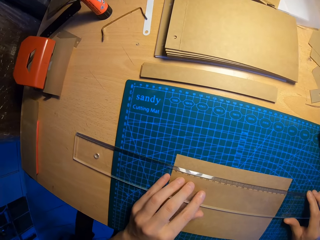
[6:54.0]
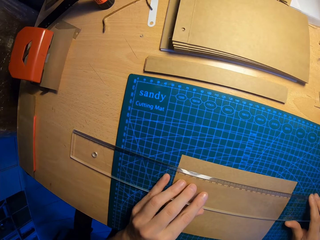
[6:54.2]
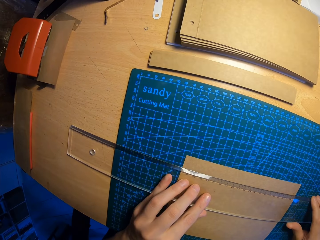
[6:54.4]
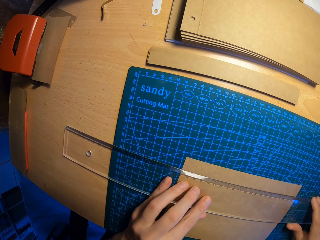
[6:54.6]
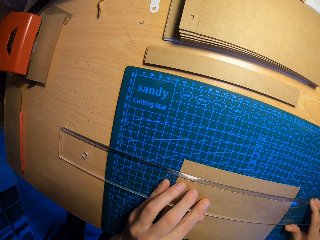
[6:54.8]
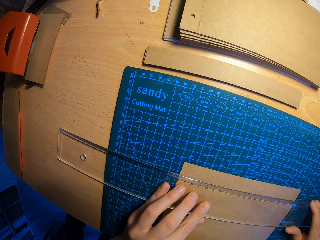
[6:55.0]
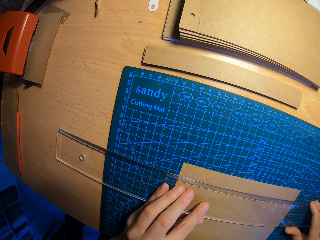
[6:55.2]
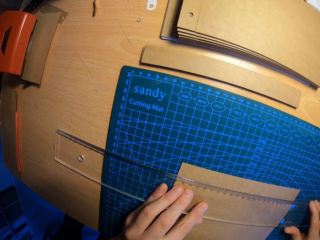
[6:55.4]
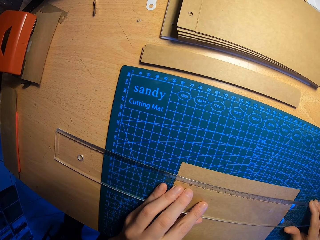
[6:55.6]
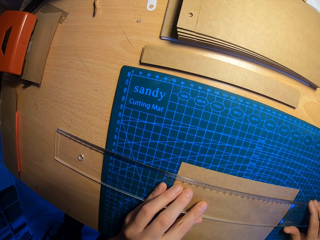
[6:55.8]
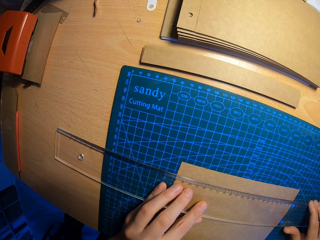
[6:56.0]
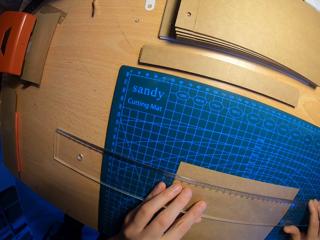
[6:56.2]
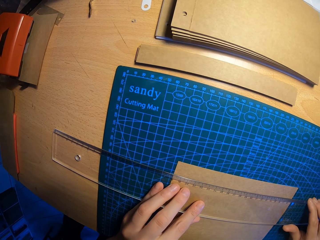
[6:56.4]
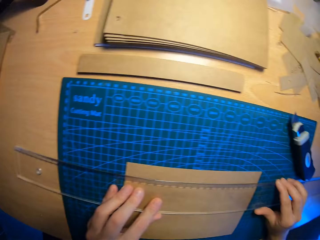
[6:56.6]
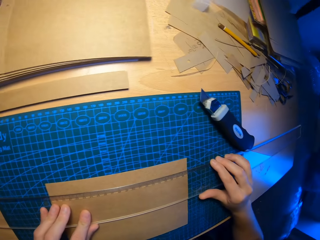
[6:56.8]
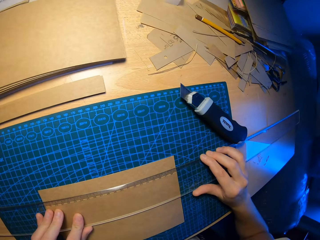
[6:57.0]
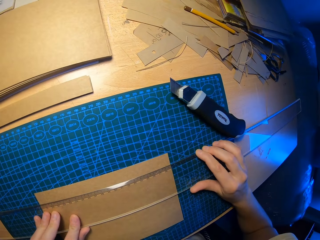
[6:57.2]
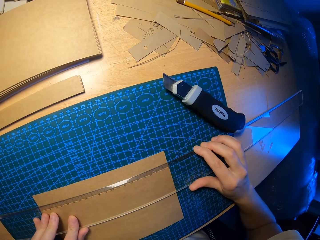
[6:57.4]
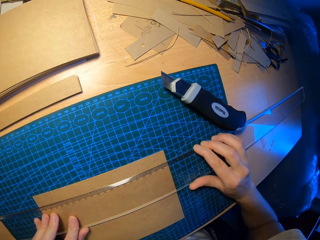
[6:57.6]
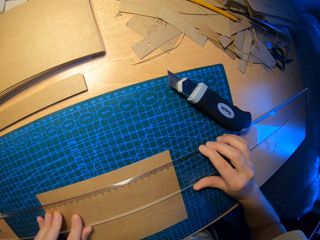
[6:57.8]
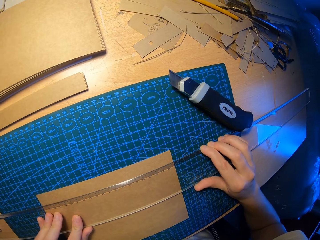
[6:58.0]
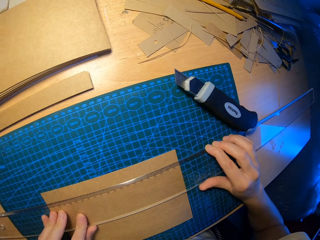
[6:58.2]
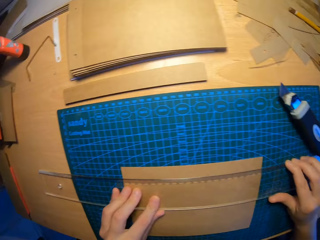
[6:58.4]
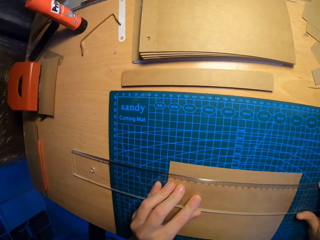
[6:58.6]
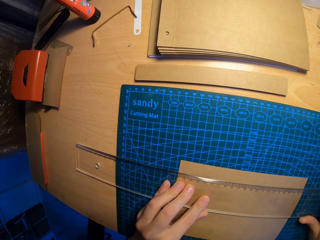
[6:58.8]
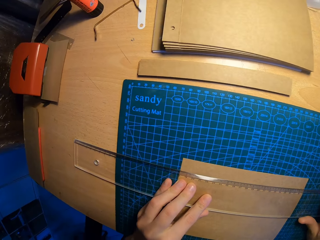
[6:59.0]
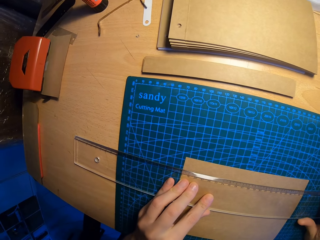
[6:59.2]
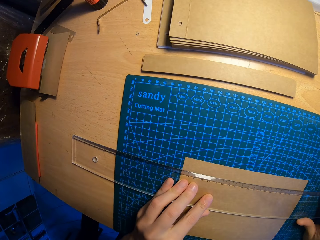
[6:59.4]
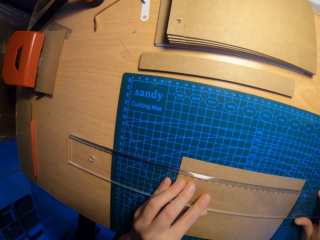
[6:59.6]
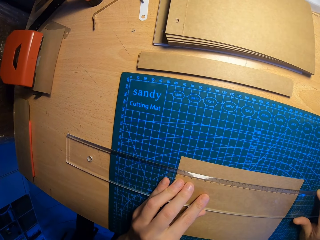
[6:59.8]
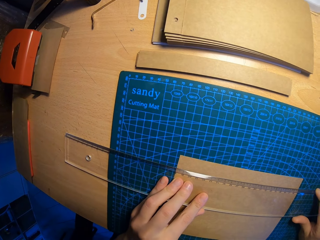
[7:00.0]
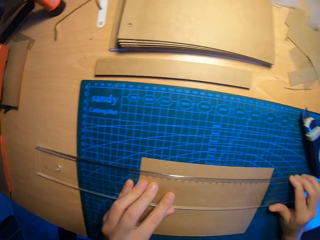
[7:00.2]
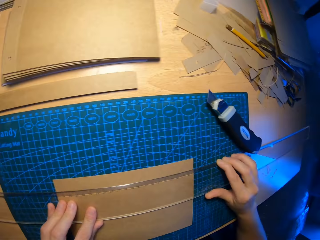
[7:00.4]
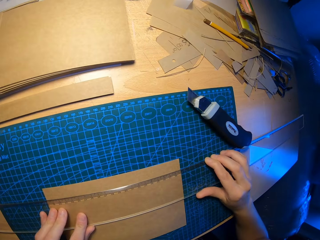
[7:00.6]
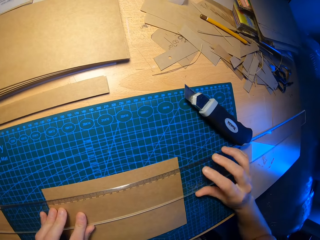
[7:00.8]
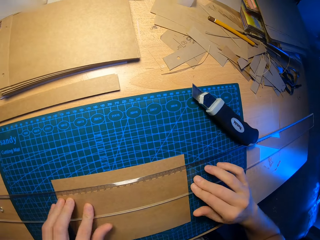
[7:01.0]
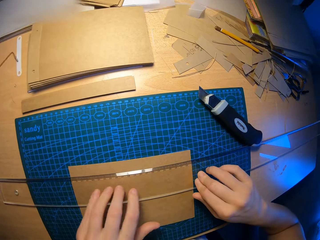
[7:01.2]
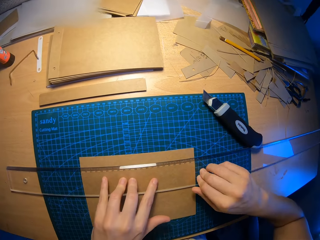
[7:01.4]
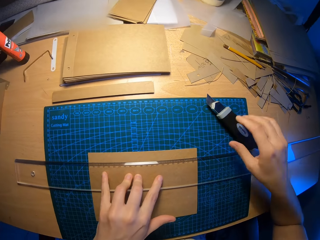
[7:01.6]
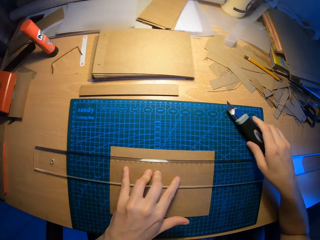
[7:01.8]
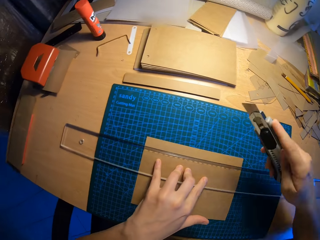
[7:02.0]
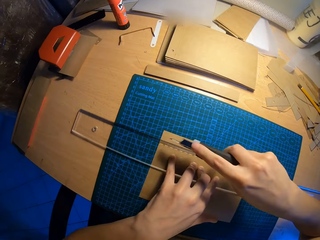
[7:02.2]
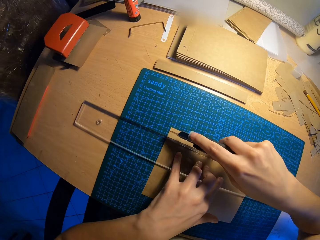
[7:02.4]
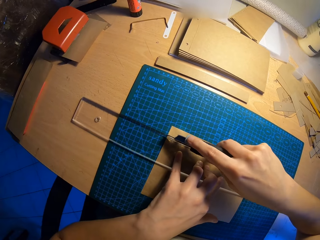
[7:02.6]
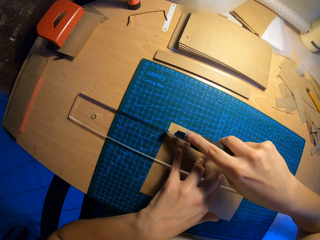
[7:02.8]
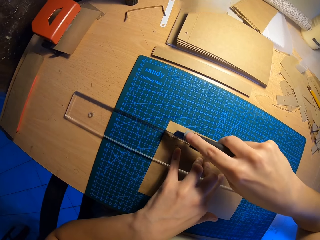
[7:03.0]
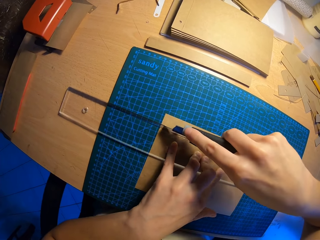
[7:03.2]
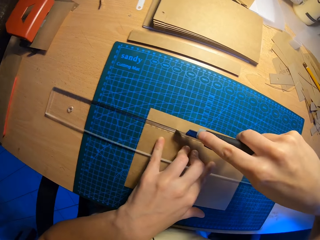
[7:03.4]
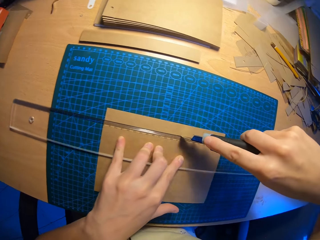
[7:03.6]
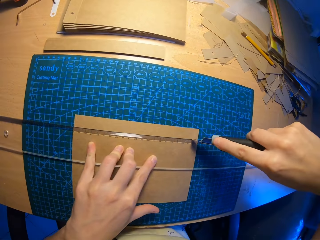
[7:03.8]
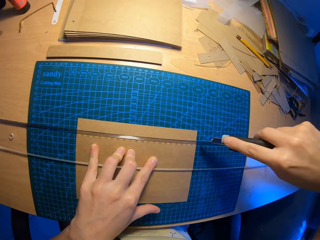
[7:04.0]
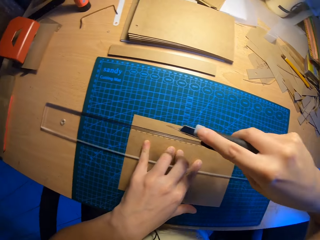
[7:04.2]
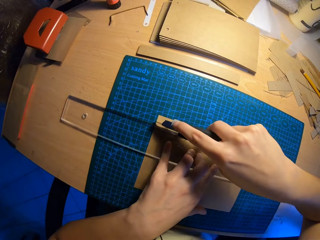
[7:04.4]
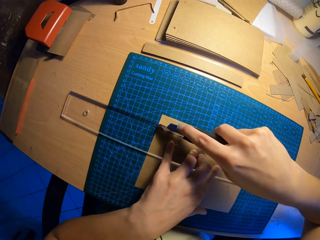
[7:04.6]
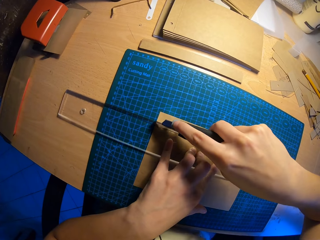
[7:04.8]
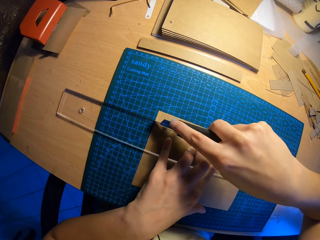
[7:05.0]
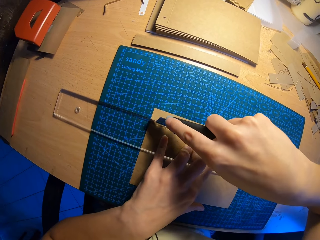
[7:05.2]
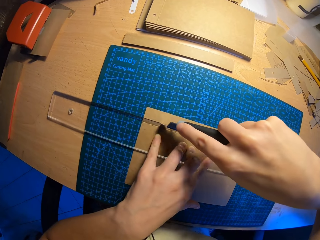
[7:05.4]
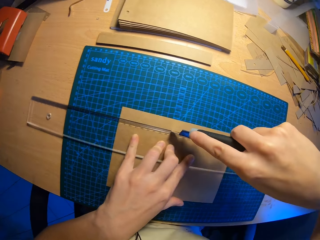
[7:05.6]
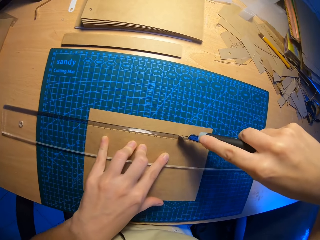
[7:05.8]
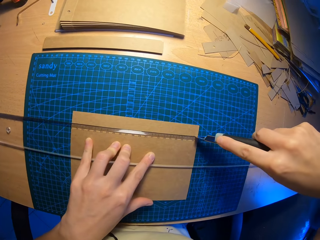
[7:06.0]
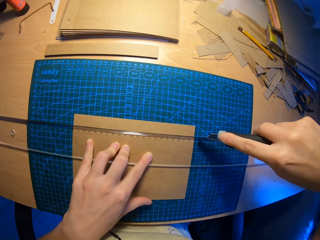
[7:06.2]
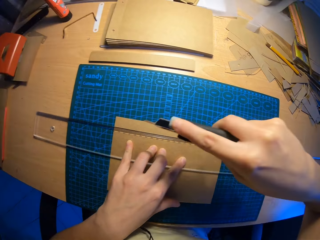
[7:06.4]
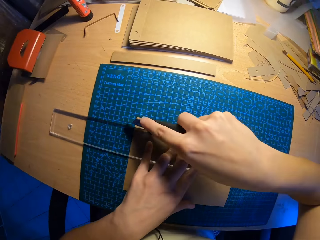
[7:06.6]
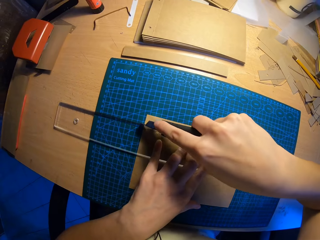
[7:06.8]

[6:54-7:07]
The camera wearer measures a paper. He picks up a draper from a table with his right hand. He cuts a cardboard with the draper in his right hand.

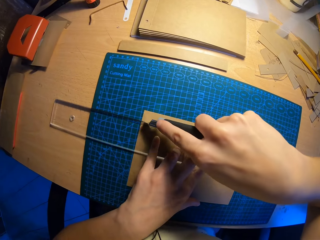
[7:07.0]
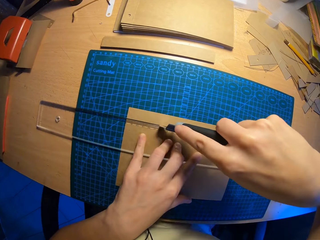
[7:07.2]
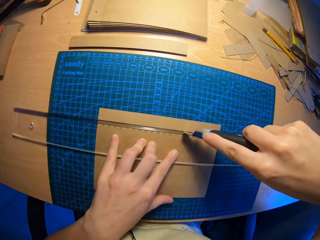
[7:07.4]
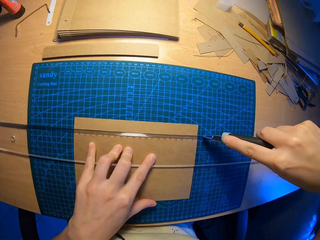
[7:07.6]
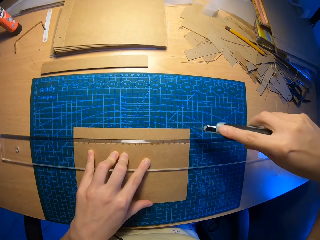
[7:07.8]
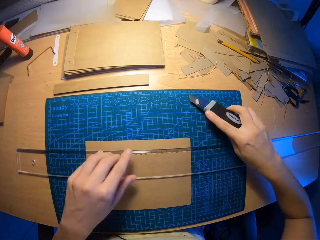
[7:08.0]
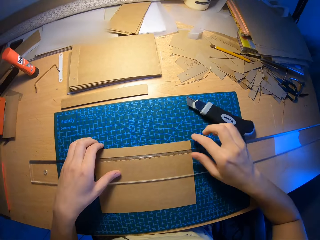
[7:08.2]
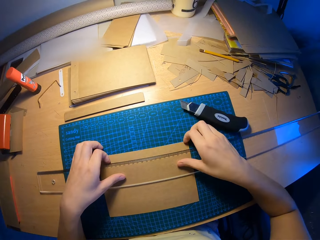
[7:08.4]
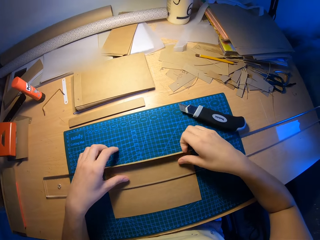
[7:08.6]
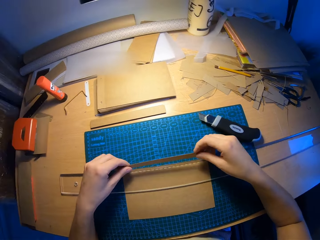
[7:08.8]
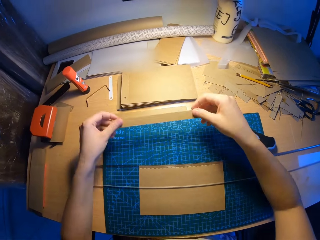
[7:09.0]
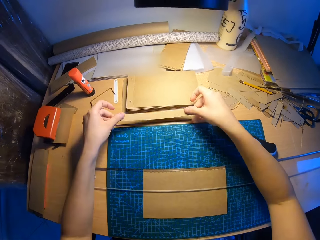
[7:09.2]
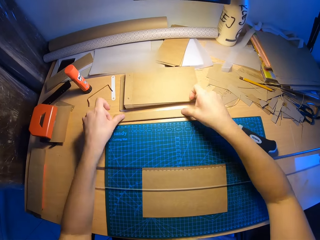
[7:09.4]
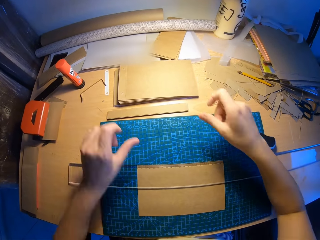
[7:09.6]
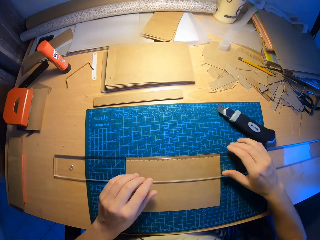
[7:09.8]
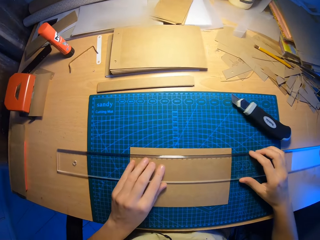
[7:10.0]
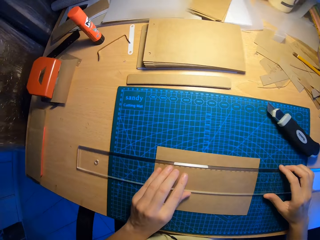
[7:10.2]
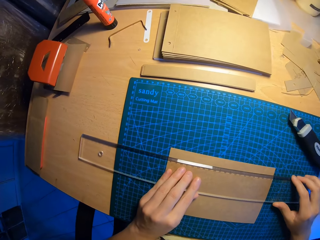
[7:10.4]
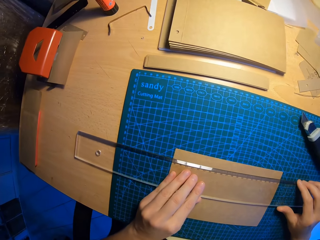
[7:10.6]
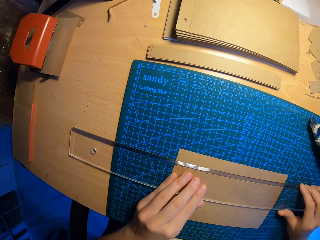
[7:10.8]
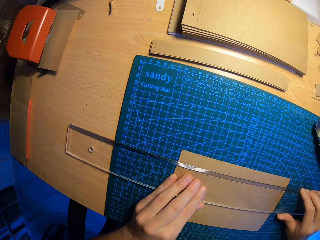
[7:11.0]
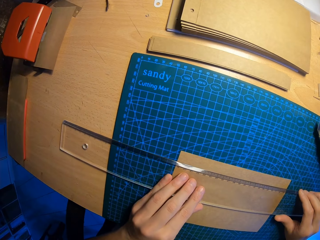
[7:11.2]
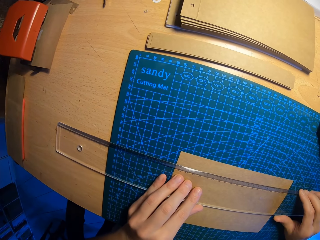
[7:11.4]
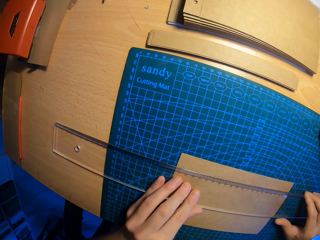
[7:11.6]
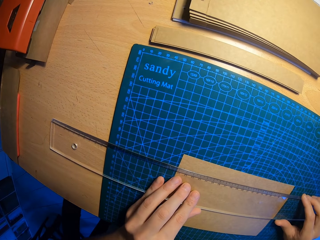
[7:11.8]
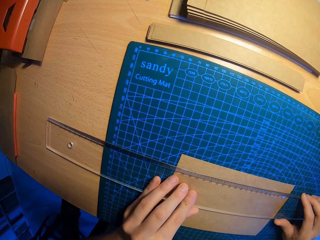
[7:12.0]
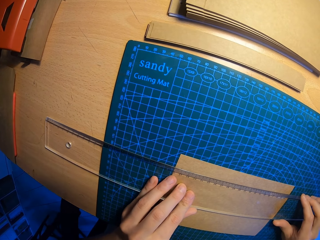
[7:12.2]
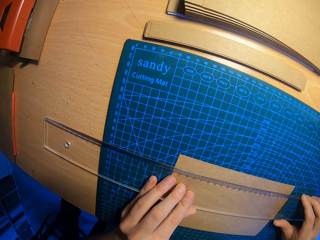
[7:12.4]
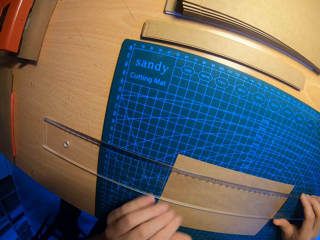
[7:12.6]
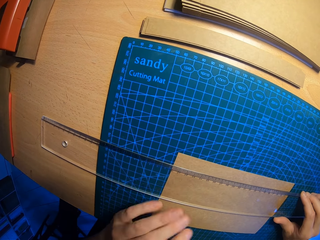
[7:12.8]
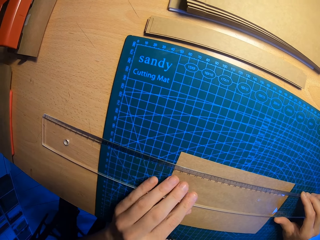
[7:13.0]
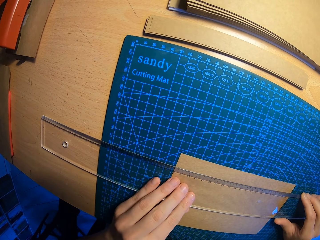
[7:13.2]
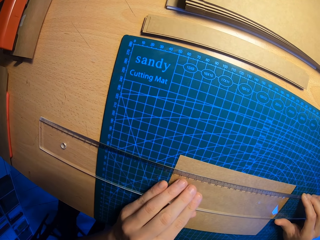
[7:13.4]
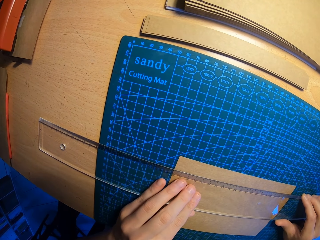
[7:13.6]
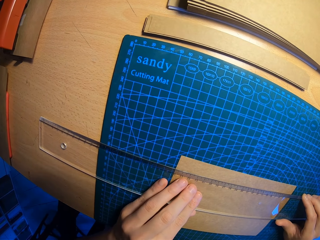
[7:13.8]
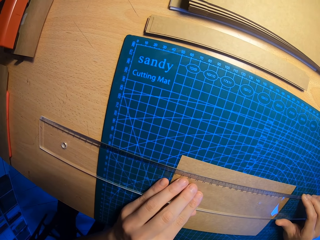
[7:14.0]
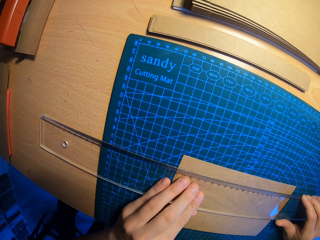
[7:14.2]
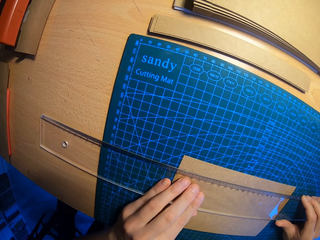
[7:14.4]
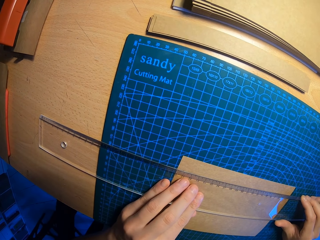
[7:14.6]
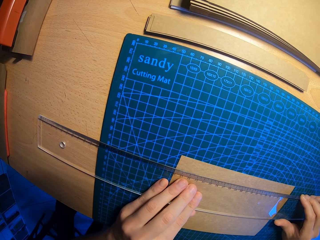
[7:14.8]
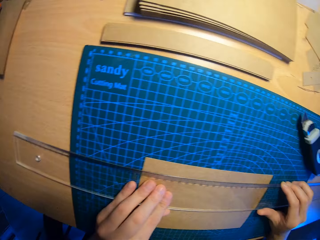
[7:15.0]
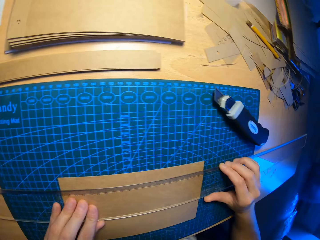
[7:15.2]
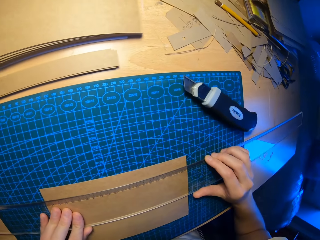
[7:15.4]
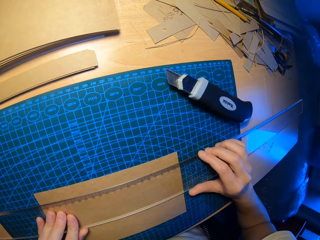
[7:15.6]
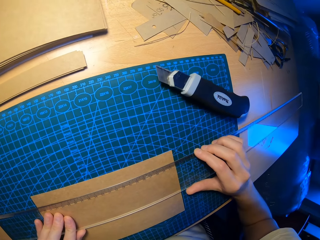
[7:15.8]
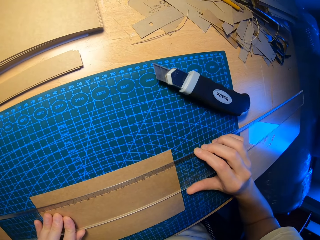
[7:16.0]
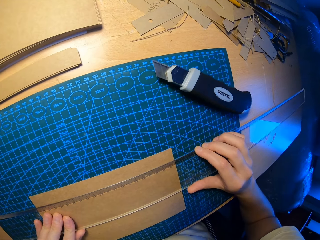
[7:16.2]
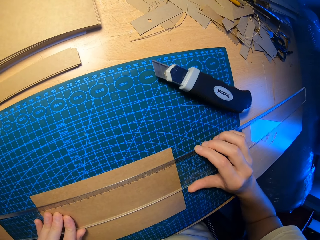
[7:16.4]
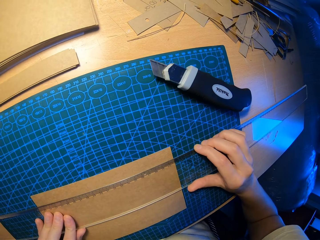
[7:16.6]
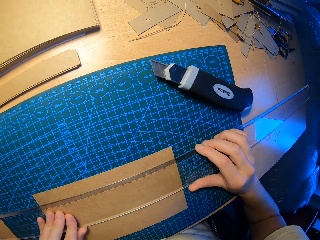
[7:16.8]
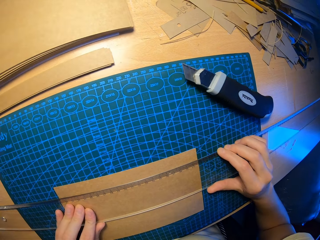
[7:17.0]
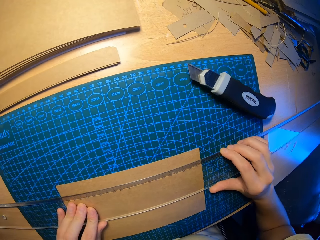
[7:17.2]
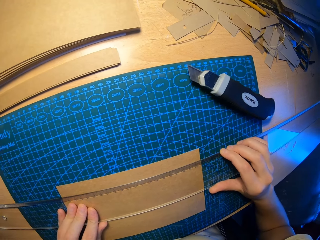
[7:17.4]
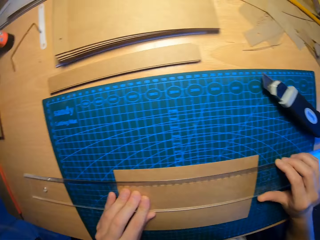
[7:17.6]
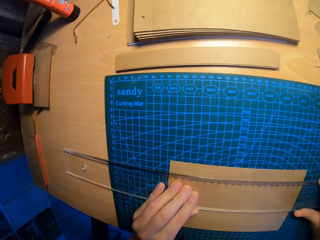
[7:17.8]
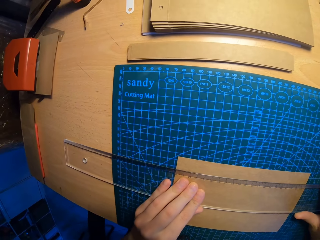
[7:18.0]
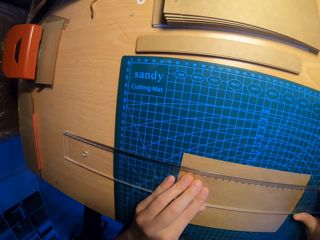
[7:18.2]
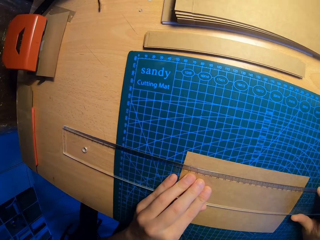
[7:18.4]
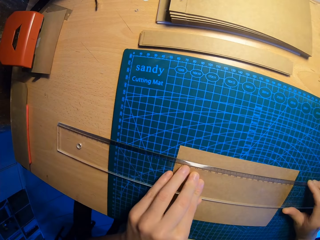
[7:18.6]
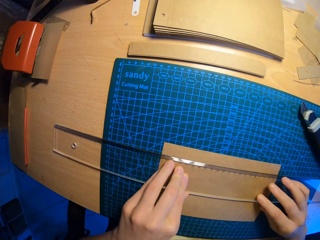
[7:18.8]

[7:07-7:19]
The camera wearer drops the draper on the table with his right hand. He aligns the piece of cardboard with other cardboards on the table with both hands. He picks up a small piece of paper. He holds onto a ruler. He adjusts the setsquare on the table with both hands.
